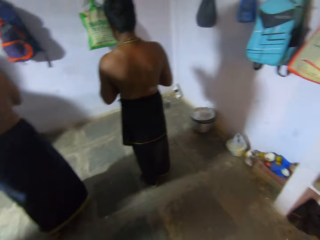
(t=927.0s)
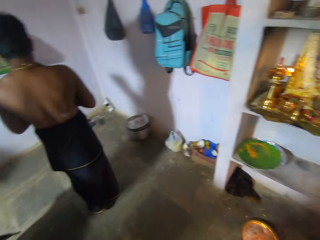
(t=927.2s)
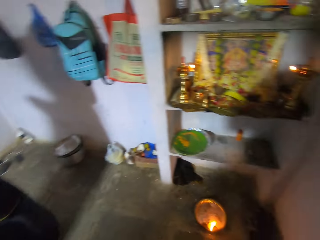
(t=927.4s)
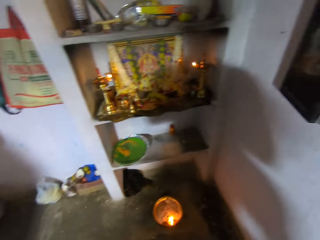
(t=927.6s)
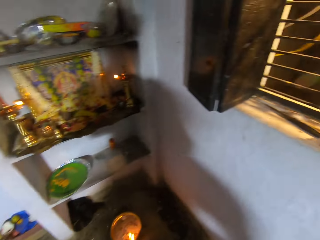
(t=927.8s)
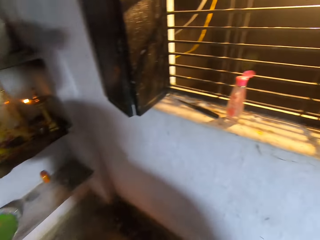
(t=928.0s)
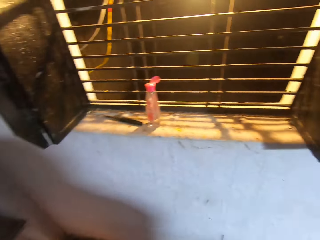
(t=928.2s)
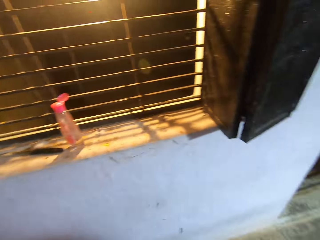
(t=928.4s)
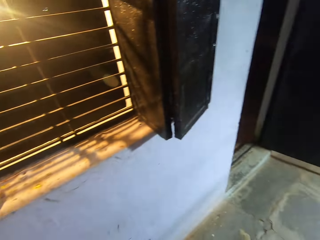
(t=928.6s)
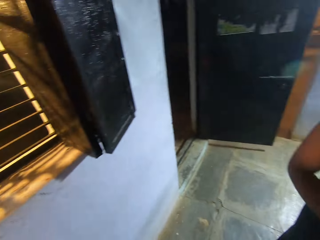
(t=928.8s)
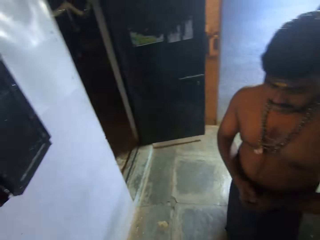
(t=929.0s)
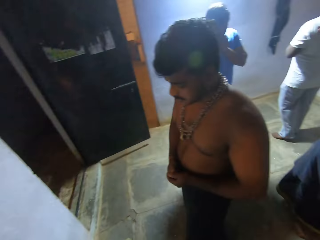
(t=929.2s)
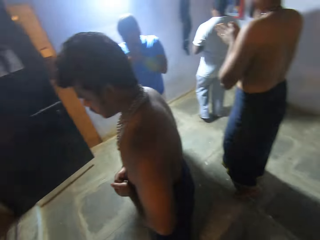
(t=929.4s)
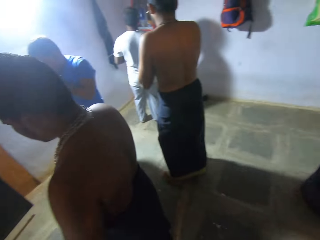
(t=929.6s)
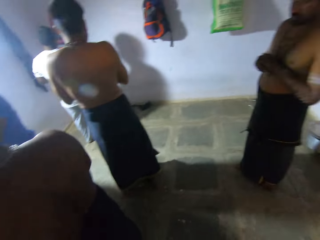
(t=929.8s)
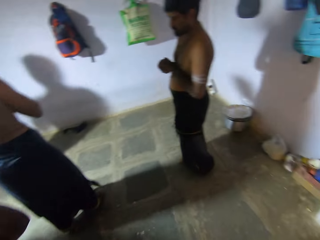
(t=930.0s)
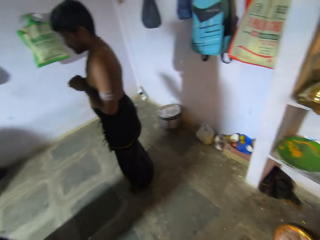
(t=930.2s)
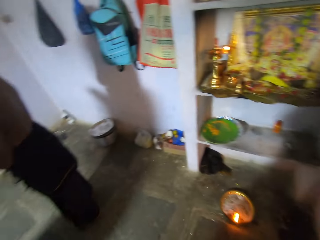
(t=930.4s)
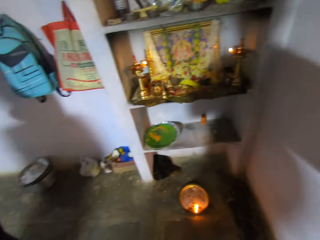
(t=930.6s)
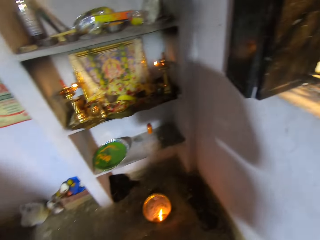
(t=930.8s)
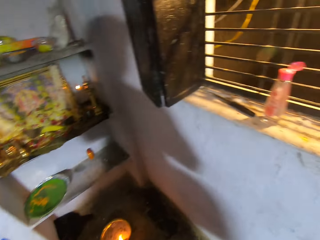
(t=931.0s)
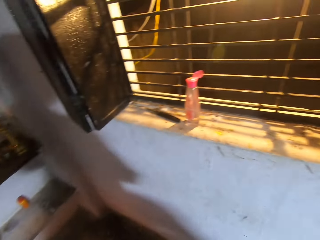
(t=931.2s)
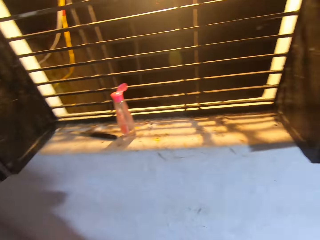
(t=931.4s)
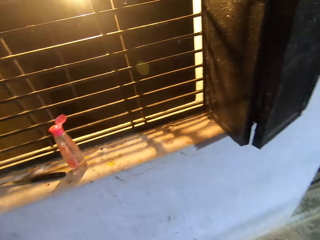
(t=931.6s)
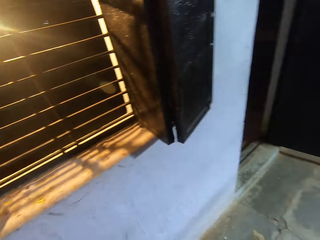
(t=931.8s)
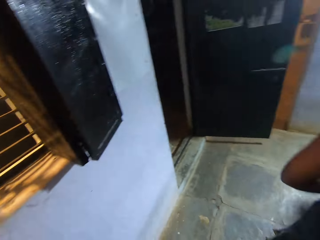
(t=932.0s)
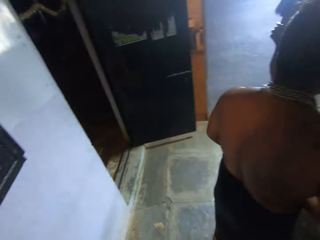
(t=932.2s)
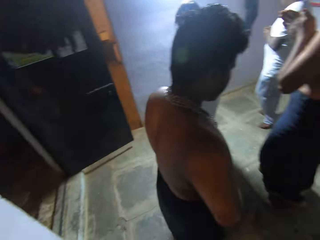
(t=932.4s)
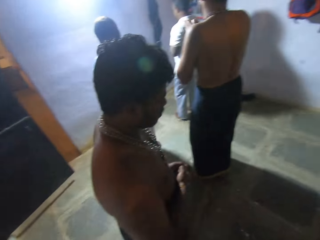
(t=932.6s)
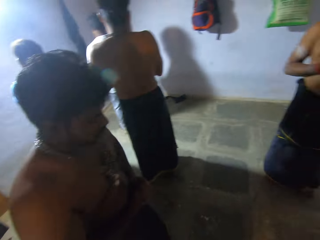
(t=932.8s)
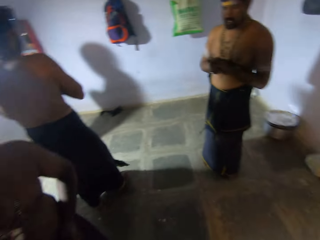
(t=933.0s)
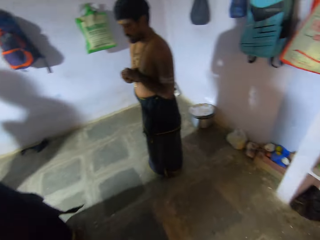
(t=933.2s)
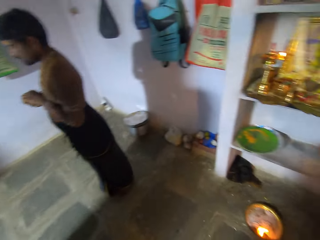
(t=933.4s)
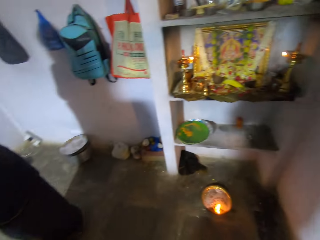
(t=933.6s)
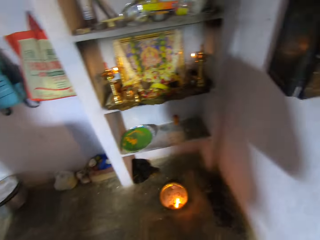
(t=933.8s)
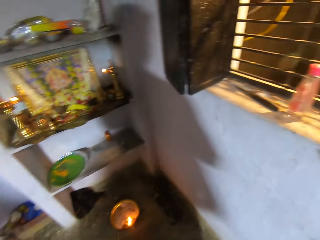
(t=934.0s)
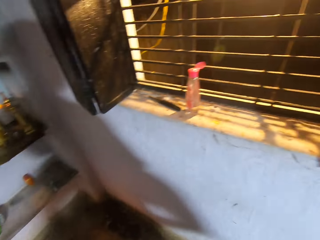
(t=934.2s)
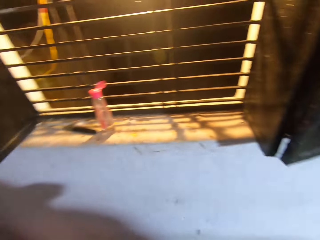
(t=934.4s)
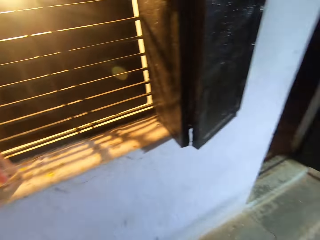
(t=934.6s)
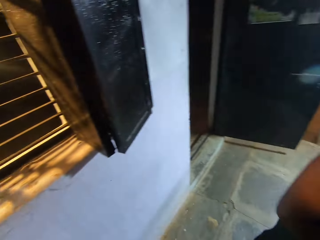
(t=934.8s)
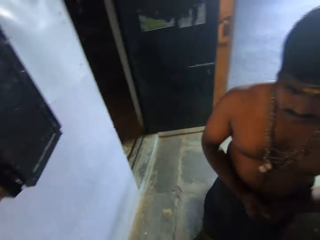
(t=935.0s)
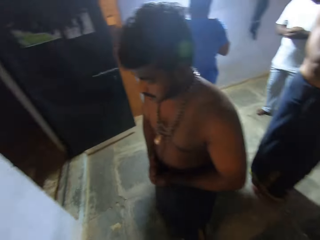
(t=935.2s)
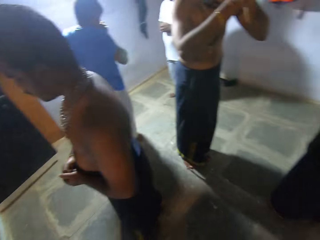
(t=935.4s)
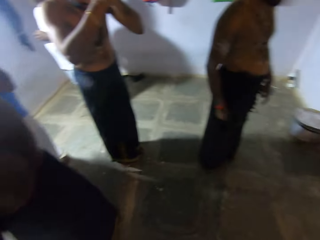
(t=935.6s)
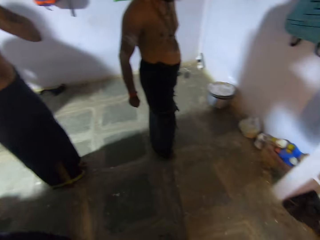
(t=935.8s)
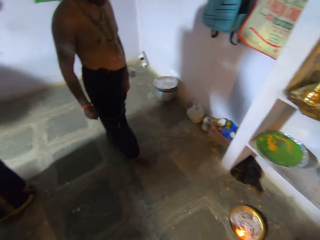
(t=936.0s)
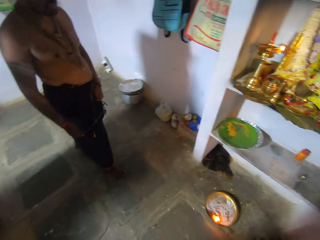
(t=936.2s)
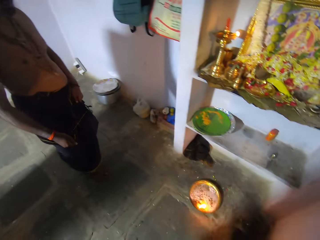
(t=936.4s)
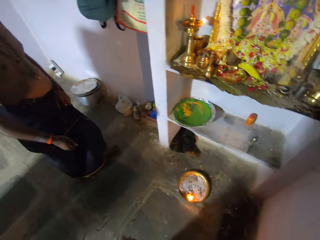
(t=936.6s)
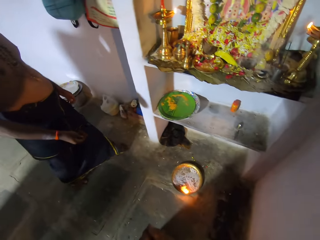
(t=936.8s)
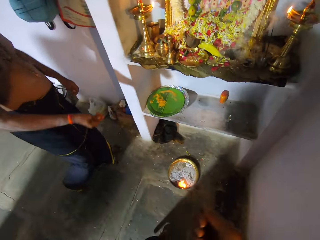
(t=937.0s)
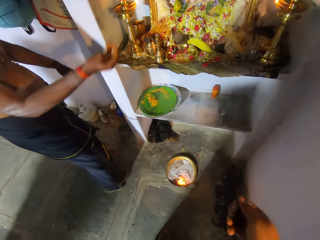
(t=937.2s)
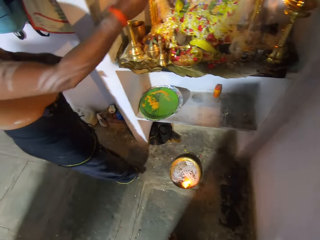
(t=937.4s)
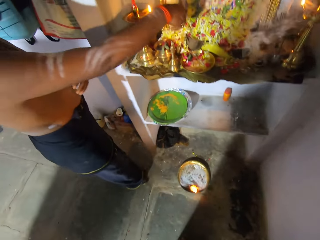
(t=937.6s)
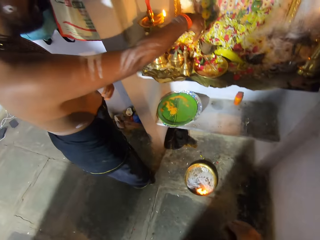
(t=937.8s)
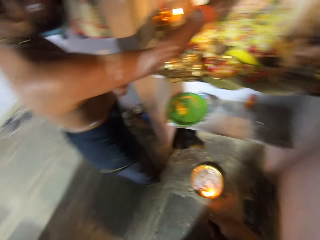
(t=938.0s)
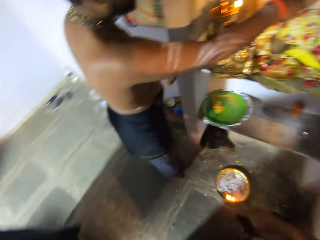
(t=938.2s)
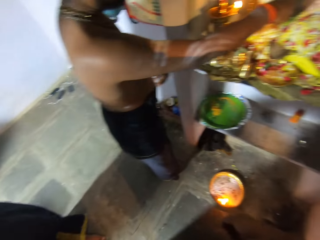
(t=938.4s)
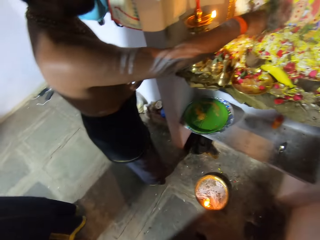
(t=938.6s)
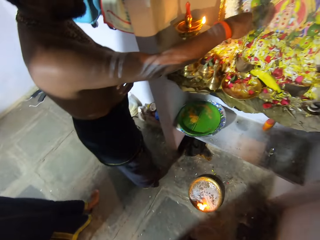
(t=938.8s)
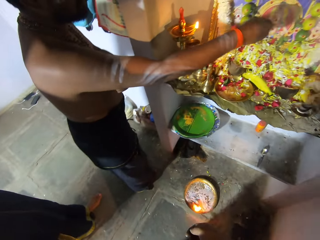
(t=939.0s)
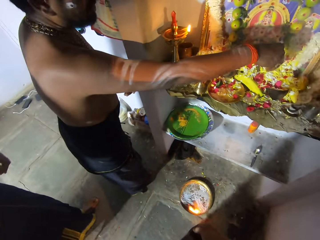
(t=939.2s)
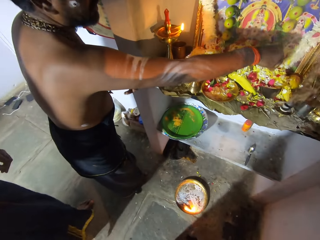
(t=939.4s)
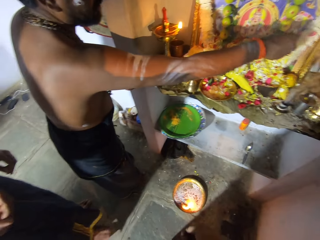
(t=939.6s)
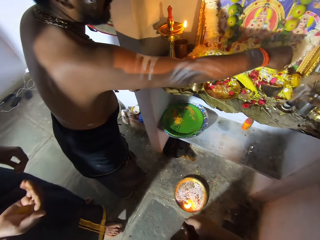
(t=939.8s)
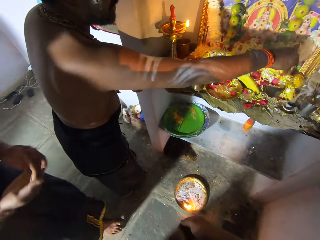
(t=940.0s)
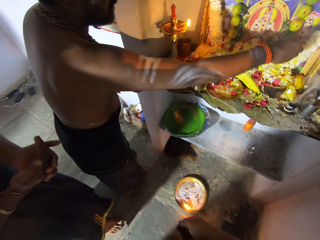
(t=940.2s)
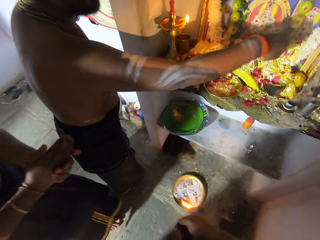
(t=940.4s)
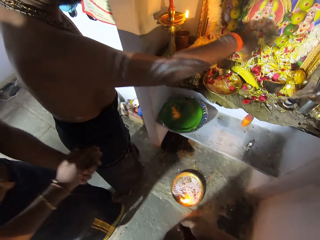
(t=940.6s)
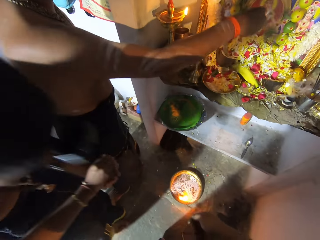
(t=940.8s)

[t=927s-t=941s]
A man steps on the floor. The man performs a ritual. The camera wearer fans the hand on the altar.

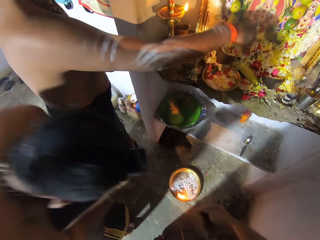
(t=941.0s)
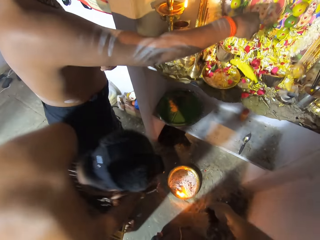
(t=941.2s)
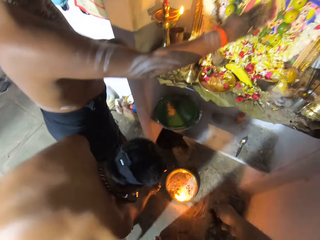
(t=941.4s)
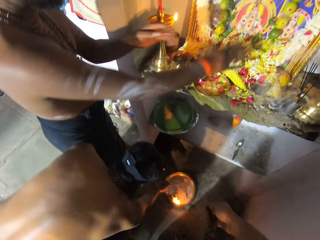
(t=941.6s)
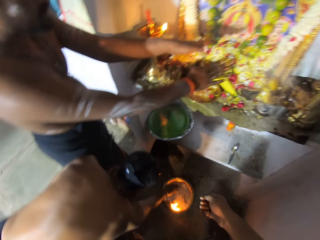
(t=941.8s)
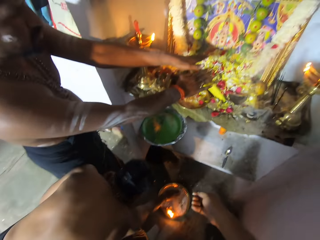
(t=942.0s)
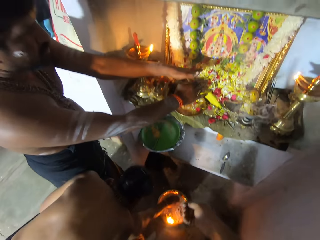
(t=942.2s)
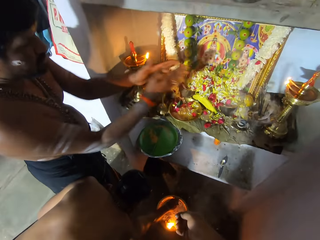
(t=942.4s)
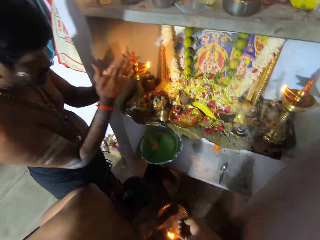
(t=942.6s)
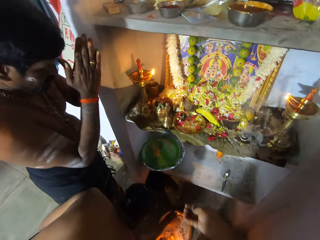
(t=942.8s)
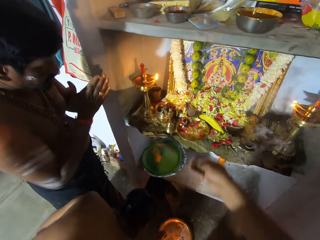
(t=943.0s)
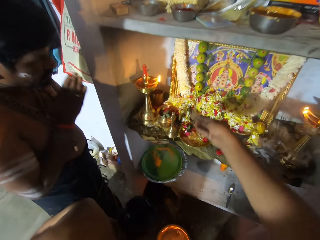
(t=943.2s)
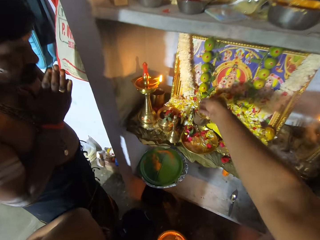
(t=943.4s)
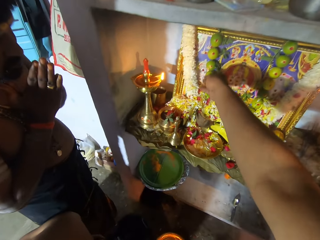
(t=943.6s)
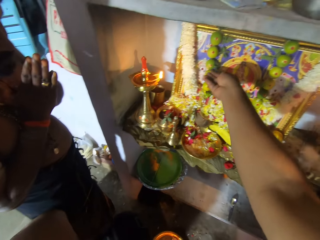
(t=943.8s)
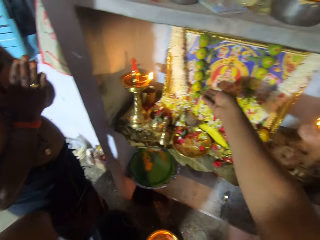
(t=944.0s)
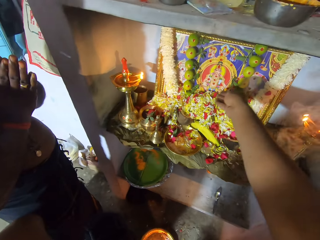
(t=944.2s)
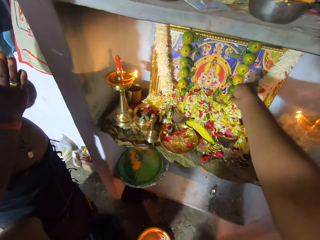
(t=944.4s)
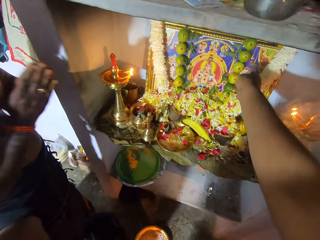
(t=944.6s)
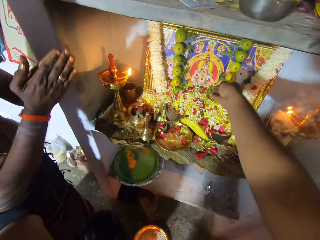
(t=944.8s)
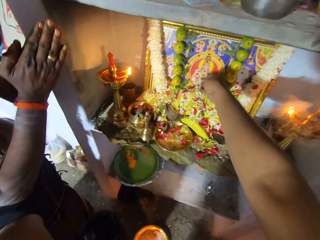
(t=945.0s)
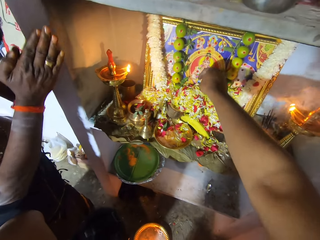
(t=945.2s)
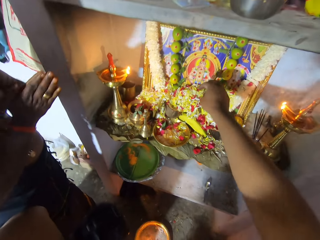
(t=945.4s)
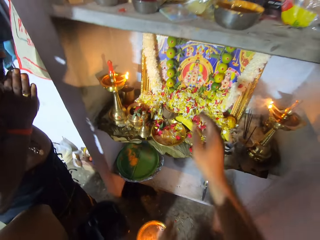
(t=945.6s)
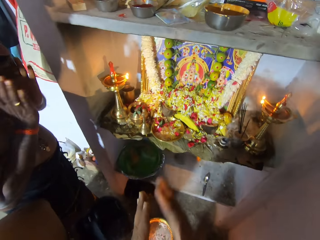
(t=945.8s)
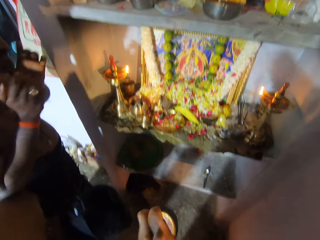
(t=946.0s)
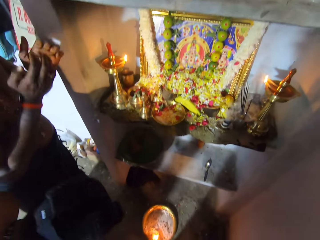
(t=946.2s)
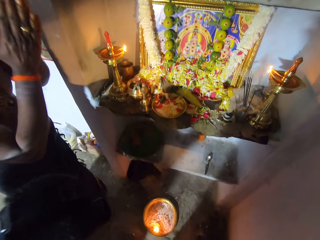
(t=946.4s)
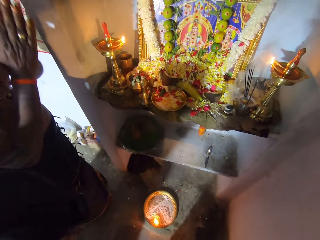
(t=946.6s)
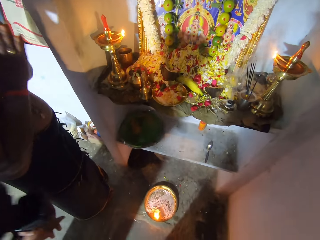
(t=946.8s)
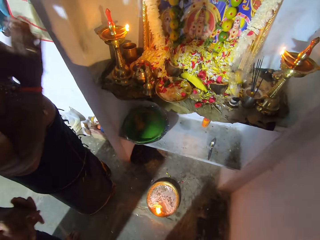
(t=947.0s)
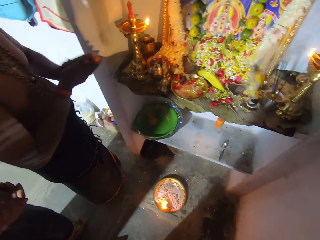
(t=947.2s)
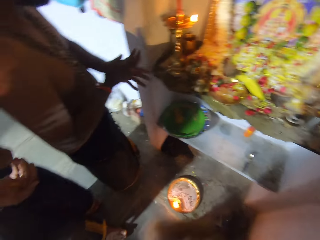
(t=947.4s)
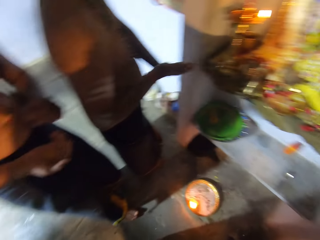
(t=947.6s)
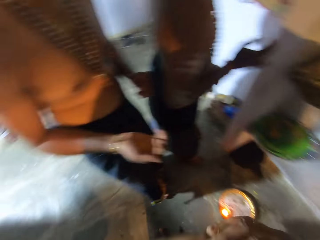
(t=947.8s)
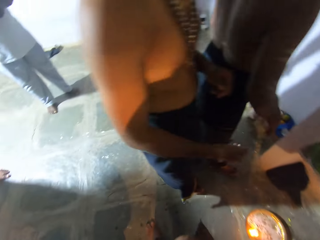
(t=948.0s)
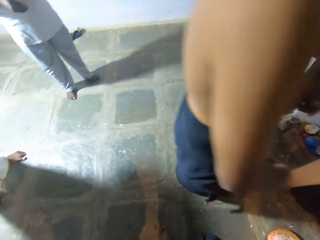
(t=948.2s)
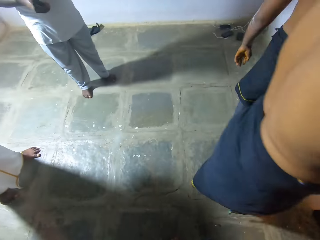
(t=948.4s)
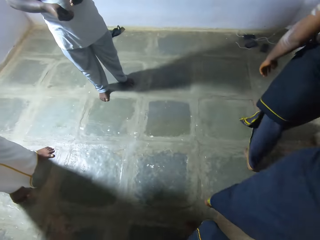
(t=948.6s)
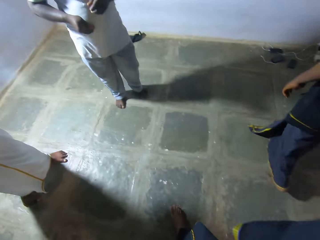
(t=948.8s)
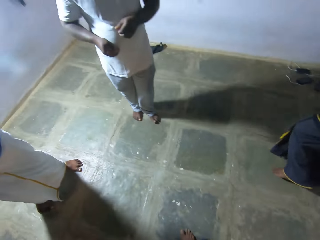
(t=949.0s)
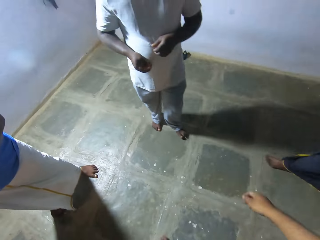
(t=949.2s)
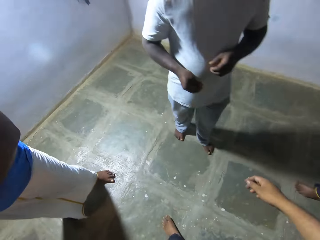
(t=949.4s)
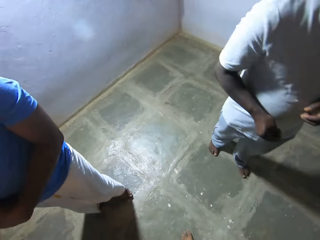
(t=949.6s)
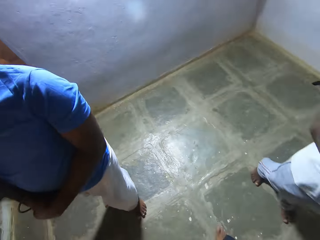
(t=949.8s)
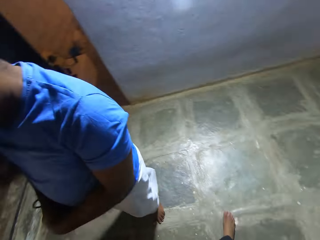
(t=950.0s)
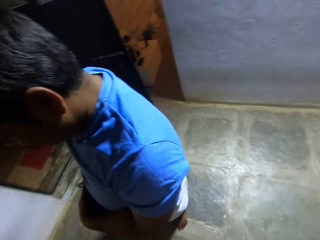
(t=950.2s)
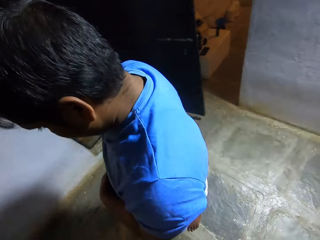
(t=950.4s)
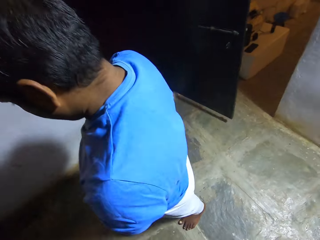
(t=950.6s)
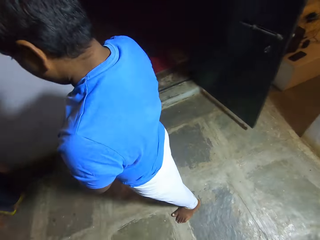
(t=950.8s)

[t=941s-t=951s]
A man picks ash on a tray. The man moves the hands. The camera wearer performs a ritual. They move the hand on the altar. They turn around and walk in a room.
